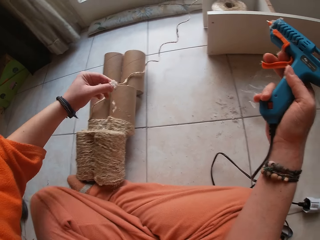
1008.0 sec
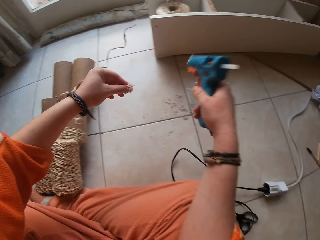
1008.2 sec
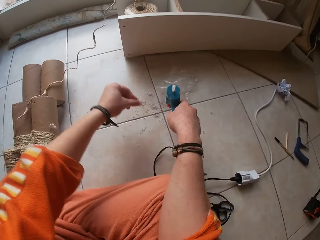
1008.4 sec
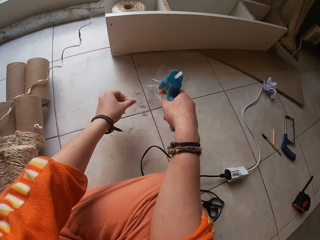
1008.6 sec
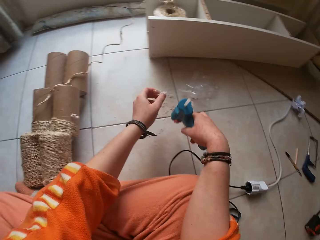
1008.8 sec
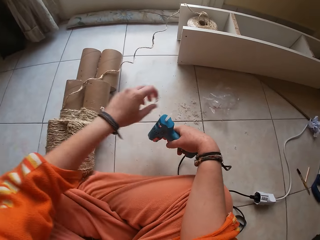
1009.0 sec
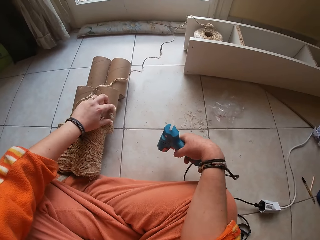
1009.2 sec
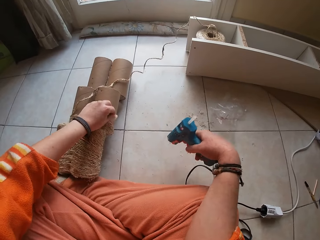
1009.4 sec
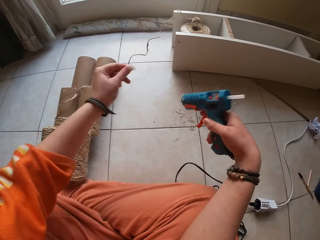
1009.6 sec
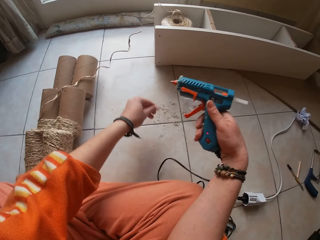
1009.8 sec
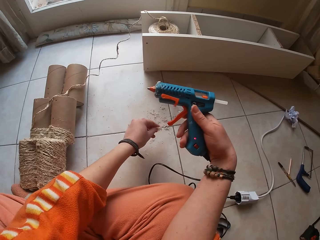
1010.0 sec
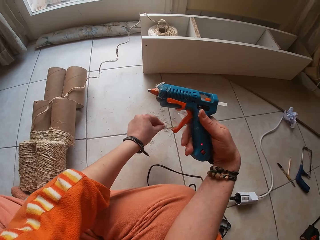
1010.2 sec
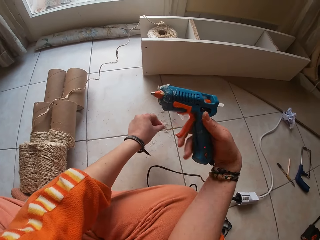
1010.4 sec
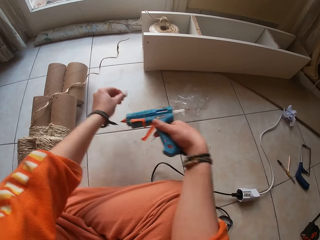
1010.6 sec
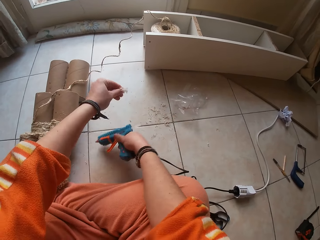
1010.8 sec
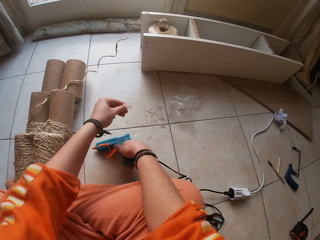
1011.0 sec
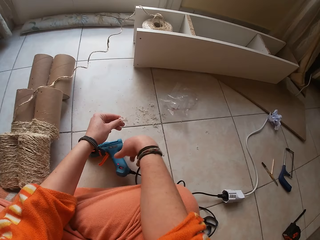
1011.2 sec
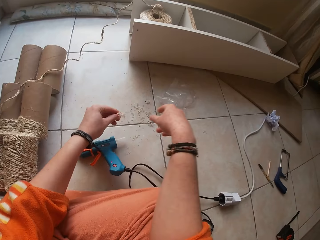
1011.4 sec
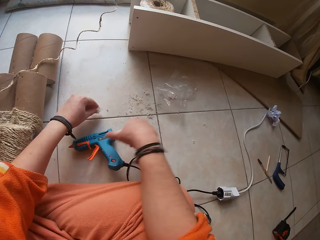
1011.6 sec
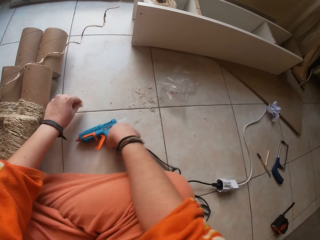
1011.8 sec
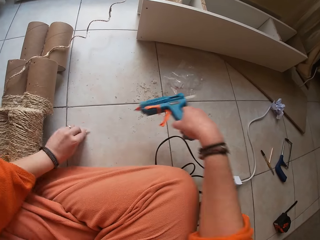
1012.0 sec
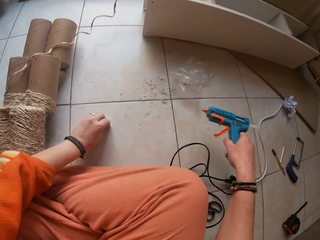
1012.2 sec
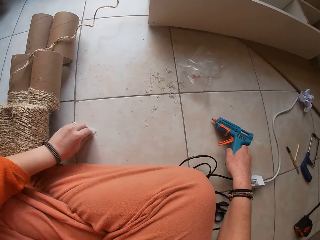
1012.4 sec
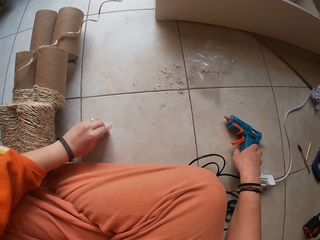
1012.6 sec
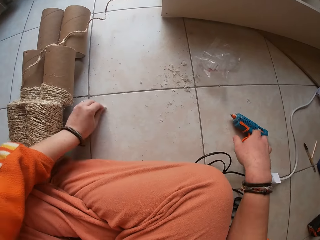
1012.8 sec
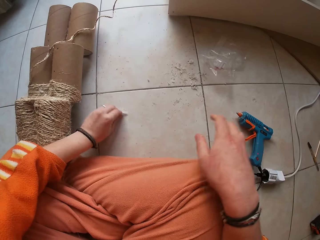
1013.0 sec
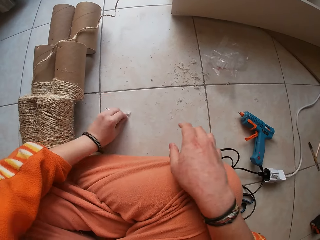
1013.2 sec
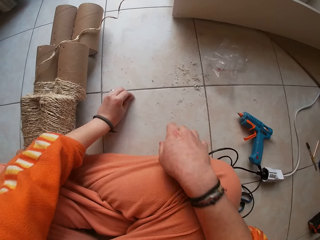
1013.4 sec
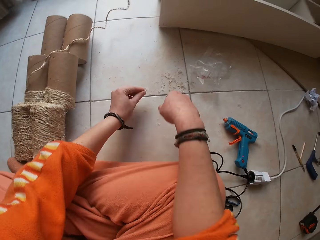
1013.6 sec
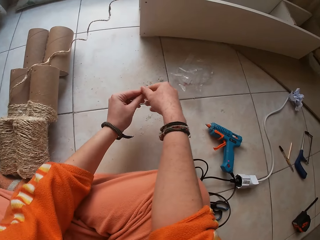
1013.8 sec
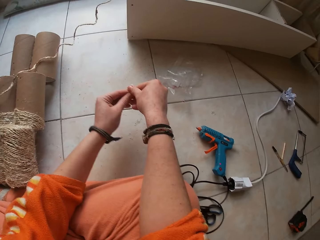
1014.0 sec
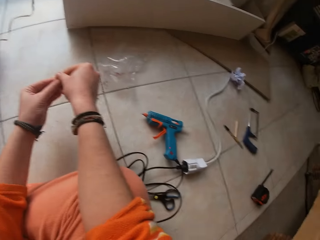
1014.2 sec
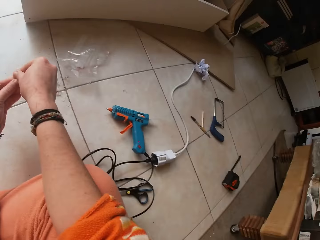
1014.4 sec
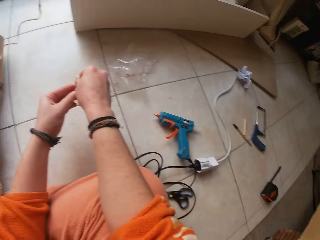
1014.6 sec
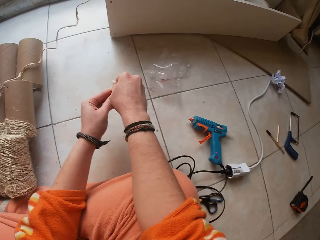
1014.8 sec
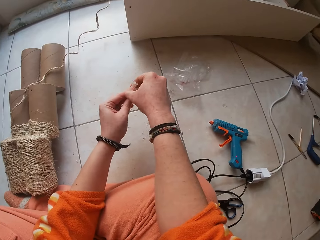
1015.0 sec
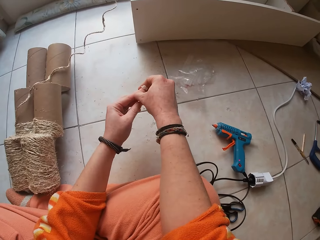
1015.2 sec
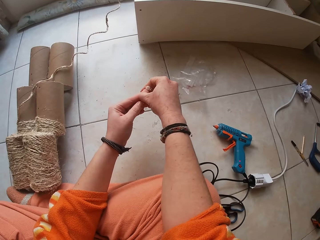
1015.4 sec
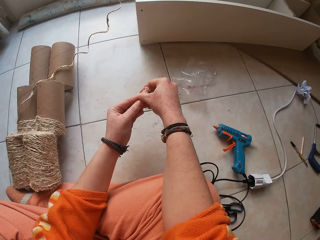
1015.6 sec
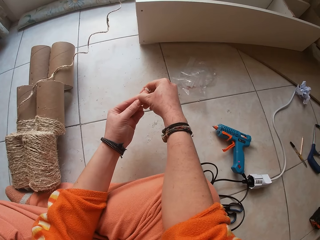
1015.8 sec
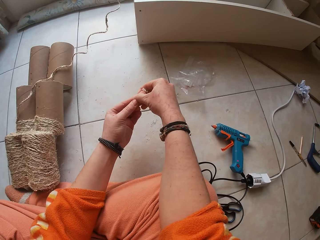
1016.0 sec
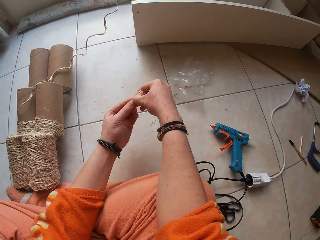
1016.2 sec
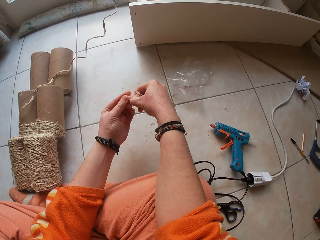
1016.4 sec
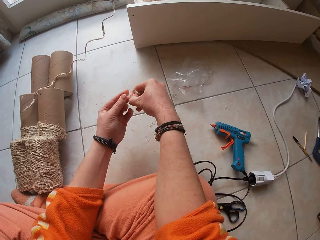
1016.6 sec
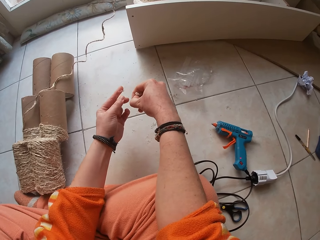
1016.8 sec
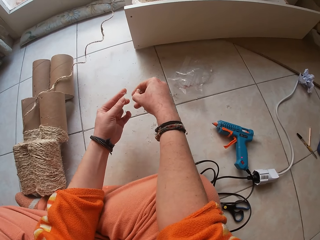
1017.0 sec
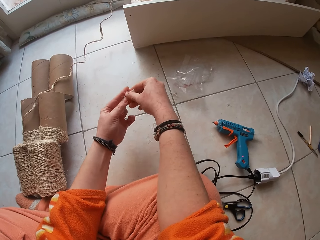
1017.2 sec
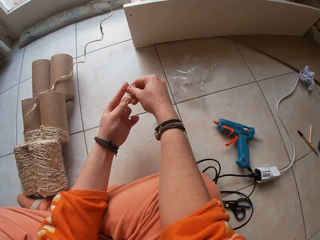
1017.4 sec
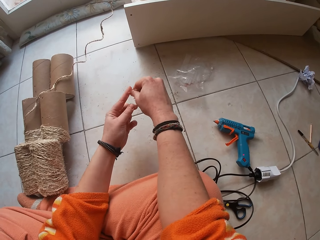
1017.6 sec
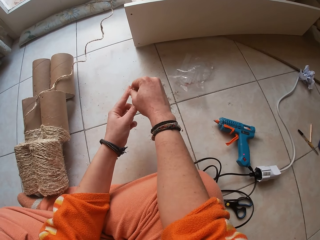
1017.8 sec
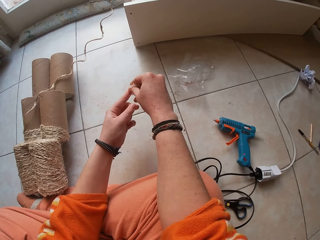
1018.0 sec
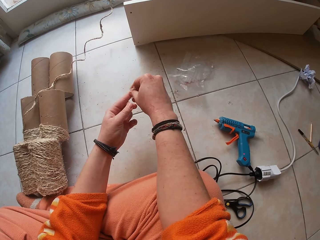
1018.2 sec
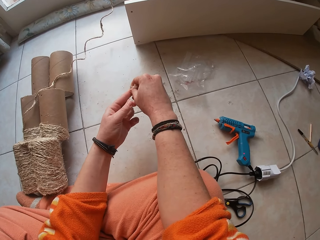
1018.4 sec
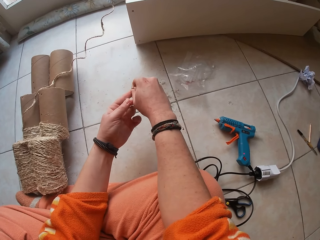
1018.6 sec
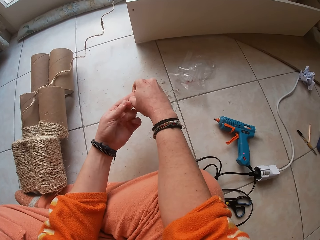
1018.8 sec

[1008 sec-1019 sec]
The camera wearer drops the gum on the ground with his left hand. He picks up a gum from the cardboard with his left hand. He drops the gum on the ground with his left hand. He drops the hot glue gun on the ground with his right hand. He picks up the hot glue gun from the ground with his right hand. He scrubs his left hand on the ground. He picks off gum from his fingers. He wipes the hand.

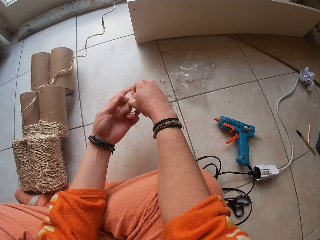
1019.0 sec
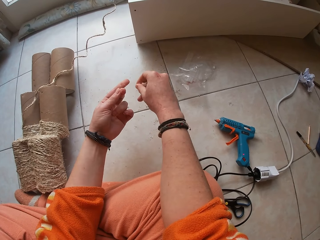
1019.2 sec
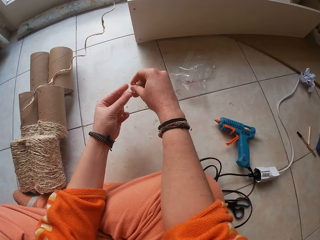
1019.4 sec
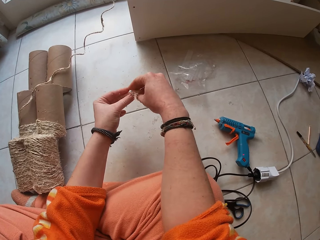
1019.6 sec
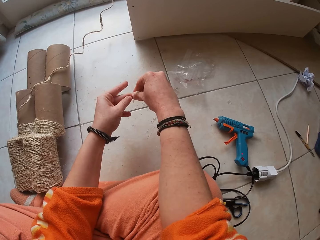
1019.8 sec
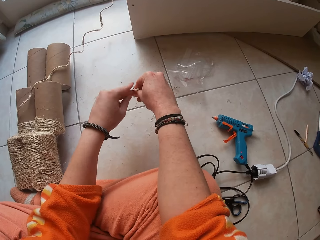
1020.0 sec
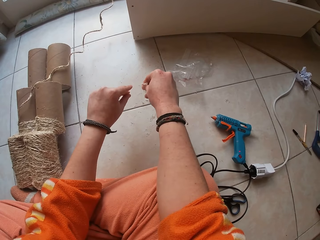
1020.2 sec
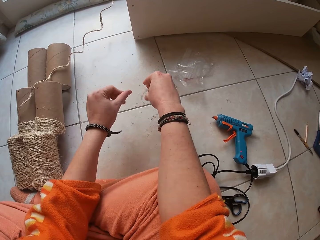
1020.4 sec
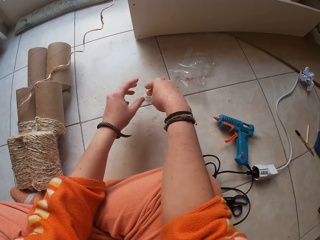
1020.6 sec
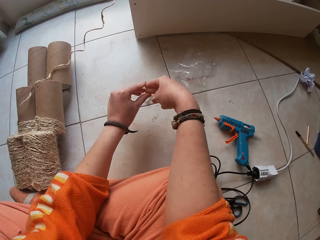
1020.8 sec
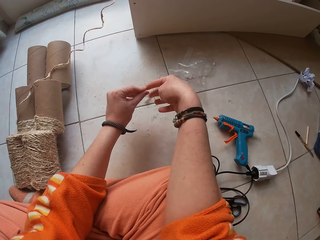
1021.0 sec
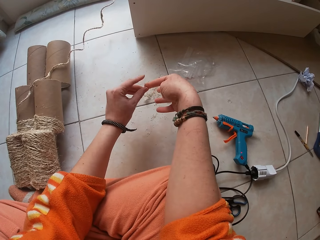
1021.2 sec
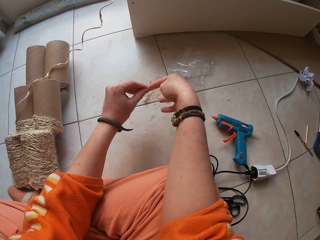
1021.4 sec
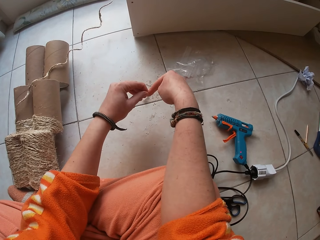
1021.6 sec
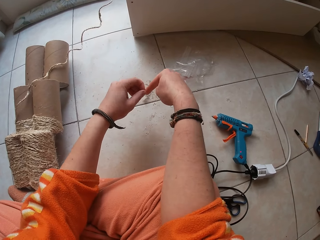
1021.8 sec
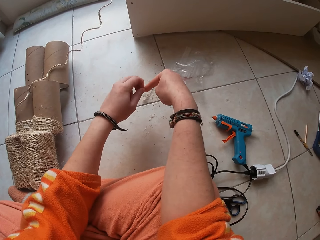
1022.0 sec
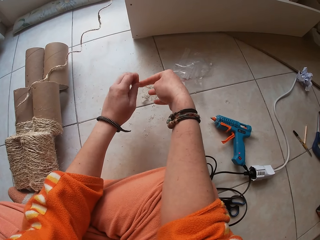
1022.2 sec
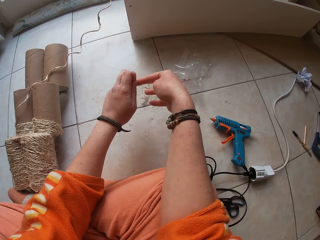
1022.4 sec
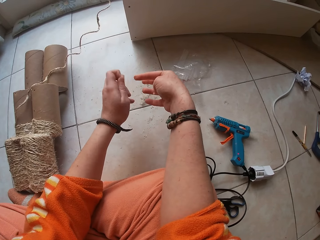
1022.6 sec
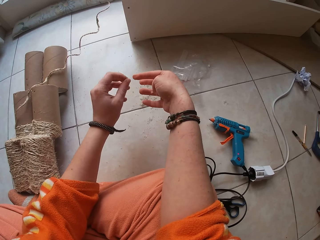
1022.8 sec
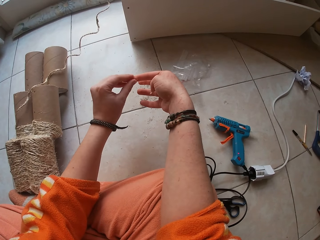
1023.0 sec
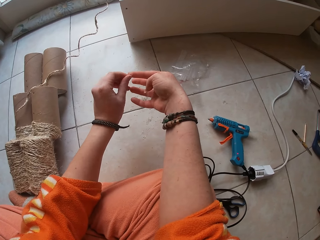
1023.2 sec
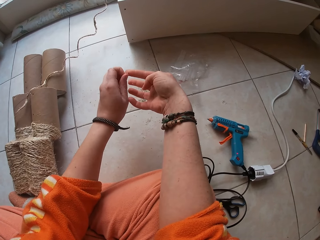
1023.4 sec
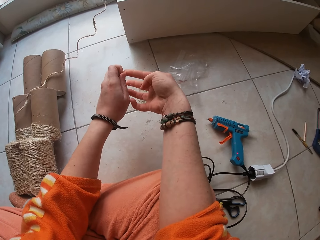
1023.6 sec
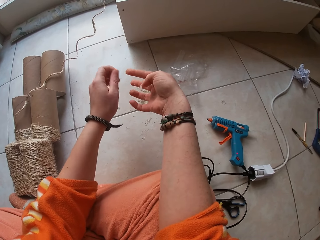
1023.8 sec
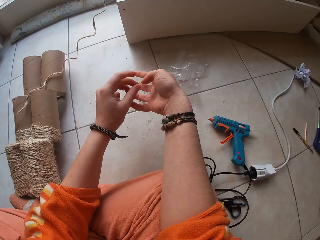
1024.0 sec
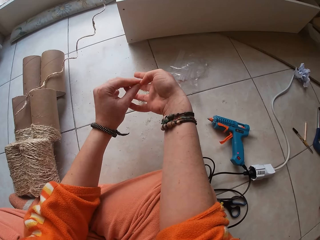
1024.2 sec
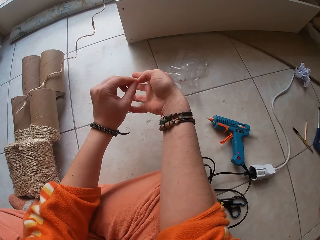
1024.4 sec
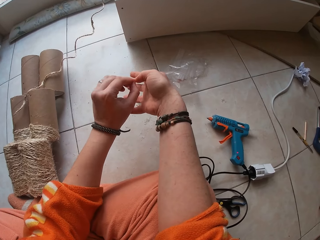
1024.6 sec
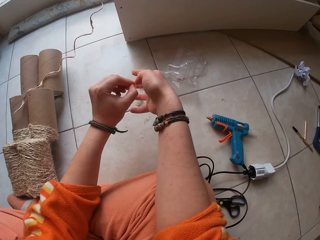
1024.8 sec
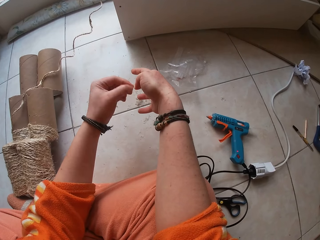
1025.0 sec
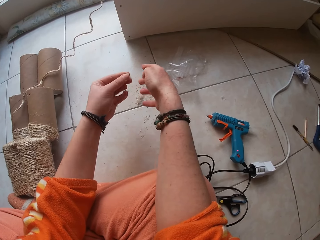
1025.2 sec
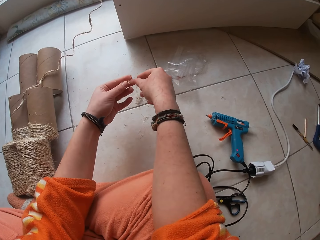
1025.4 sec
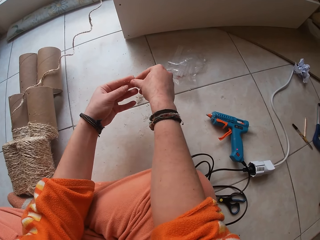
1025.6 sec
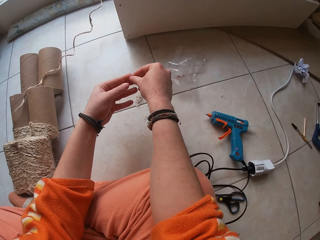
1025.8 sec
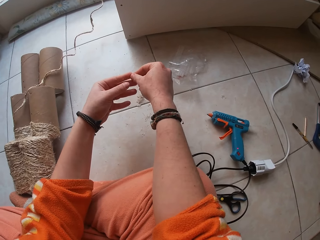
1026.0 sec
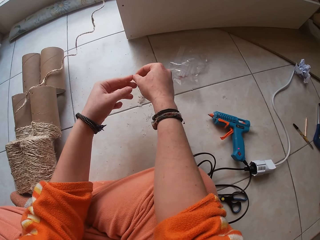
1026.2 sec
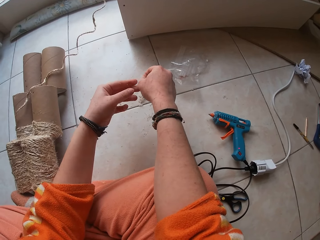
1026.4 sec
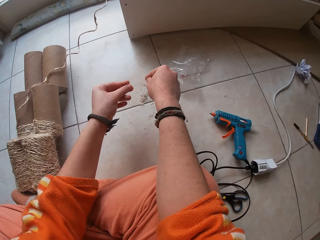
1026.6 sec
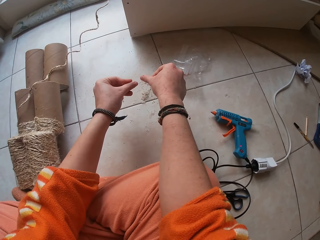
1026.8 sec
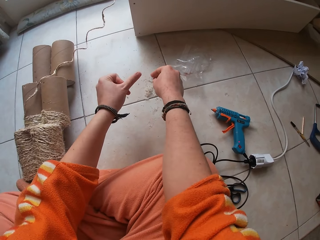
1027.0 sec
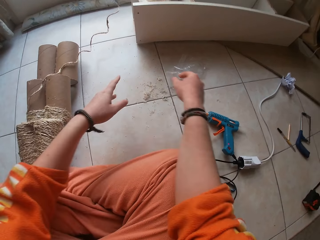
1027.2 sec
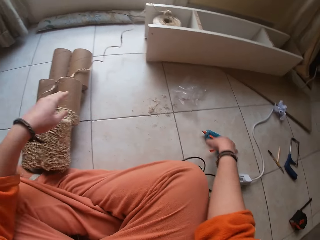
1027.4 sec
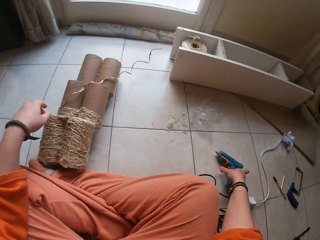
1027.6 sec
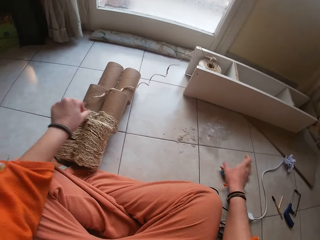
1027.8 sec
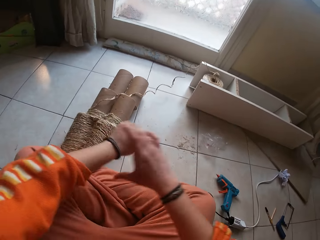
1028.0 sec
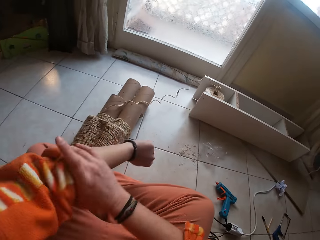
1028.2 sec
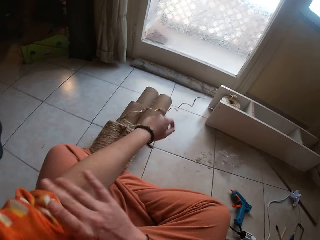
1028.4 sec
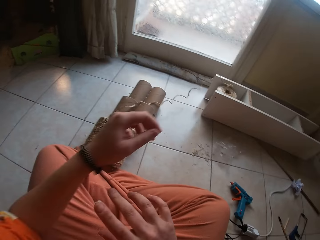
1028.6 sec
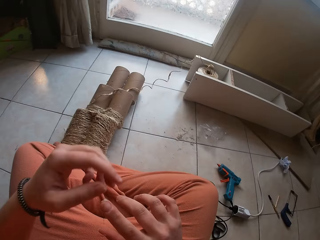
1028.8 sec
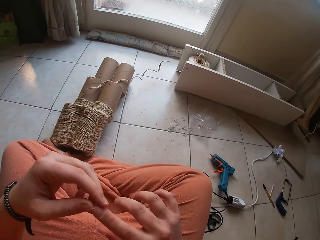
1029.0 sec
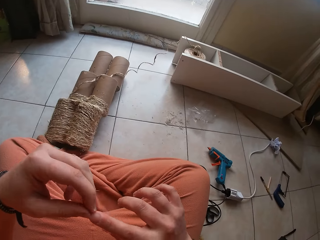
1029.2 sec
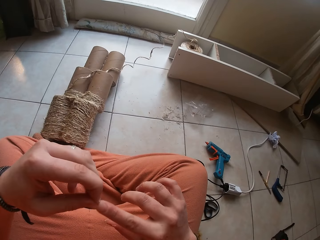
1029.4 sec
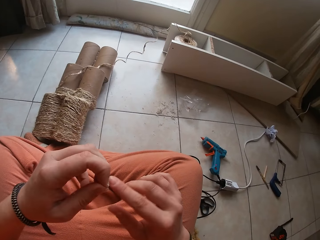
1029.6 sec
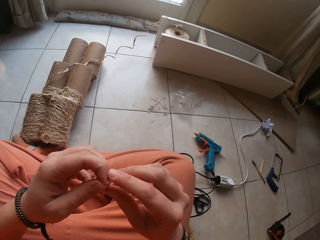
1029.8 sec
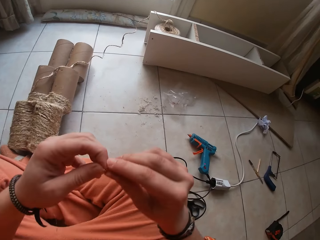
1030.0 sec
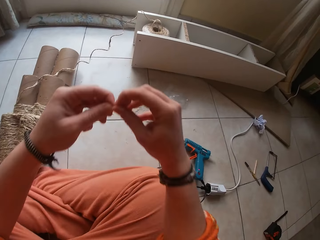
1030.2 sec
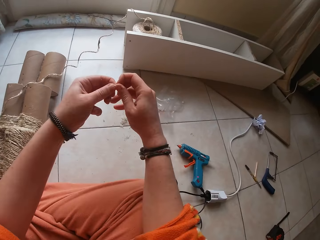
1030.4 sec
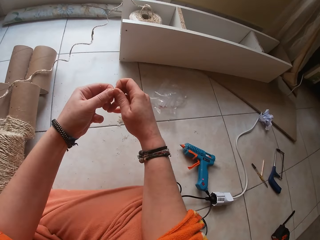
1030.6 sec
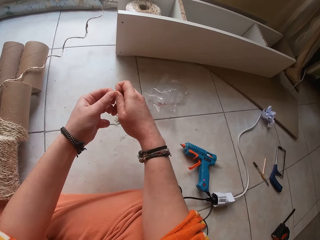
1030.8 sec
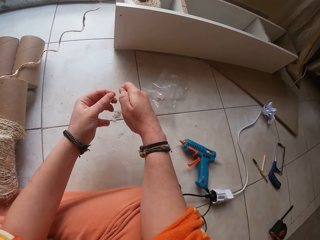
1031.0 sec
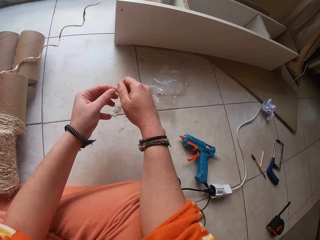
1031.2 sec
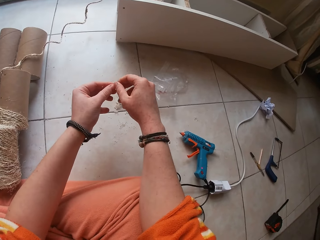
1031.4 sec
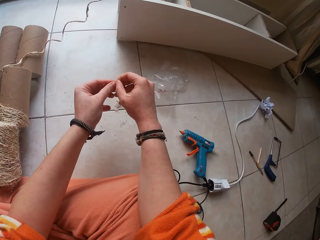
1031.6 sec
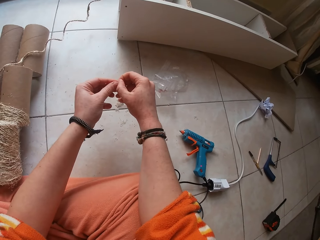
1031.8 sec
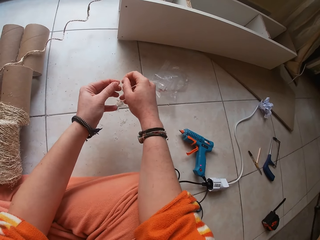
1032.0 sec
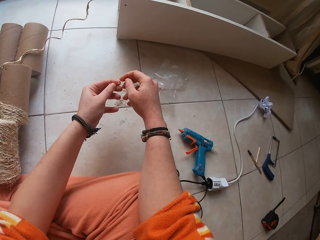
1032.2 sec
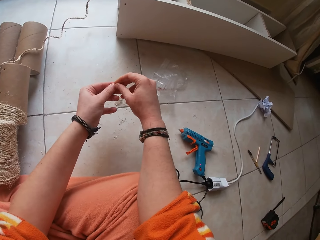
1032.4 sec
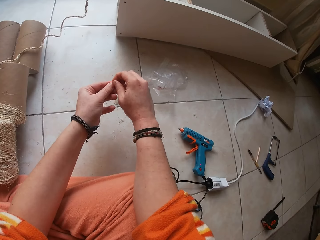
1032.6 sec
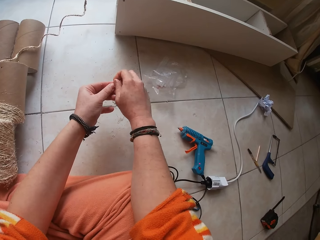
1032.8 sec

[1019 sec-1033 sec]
The camera wearer drops the gum on the ground with both hands. He picks off gum from his fingers. He rolls his left sleeve with his right hand. He picks off gum from his fingers.
